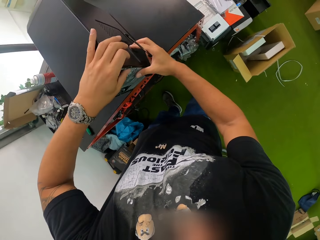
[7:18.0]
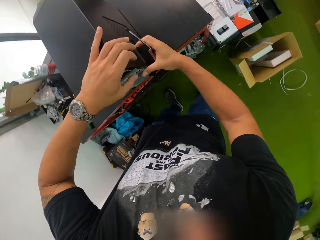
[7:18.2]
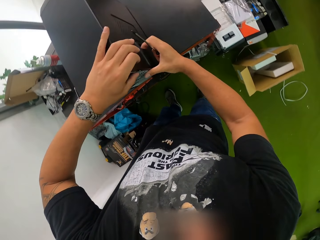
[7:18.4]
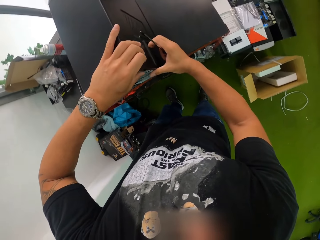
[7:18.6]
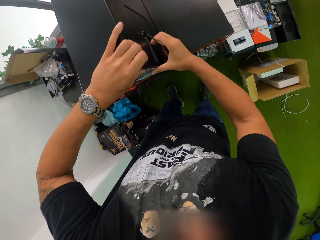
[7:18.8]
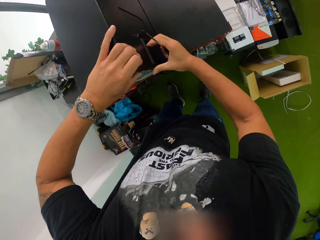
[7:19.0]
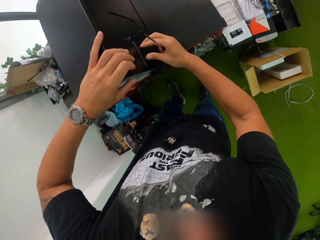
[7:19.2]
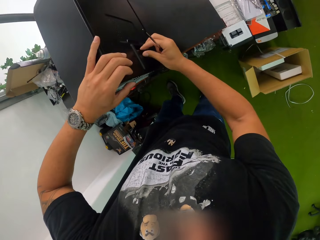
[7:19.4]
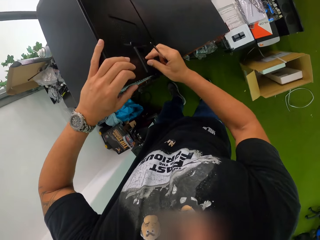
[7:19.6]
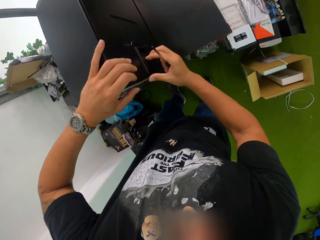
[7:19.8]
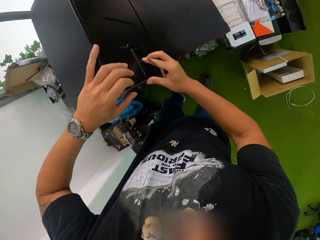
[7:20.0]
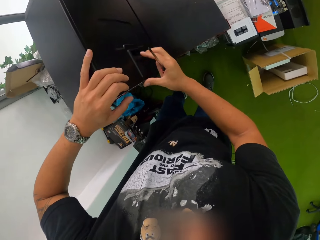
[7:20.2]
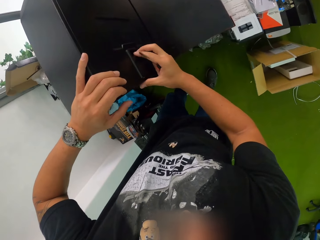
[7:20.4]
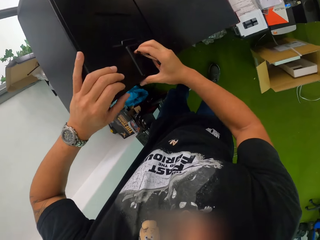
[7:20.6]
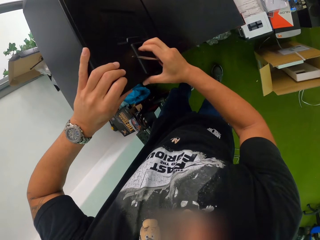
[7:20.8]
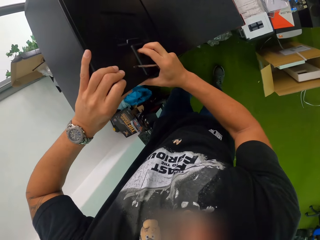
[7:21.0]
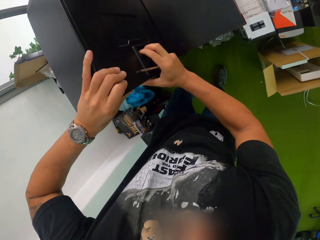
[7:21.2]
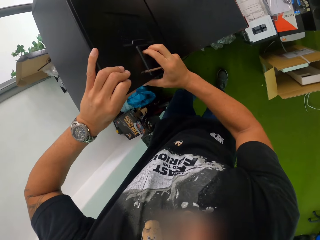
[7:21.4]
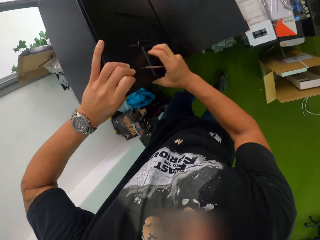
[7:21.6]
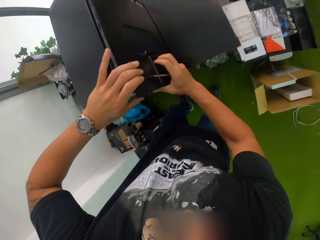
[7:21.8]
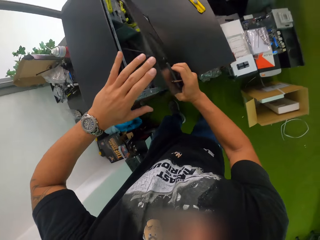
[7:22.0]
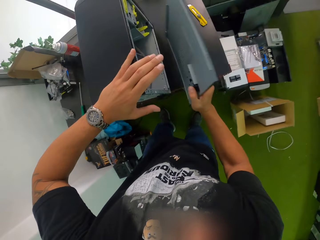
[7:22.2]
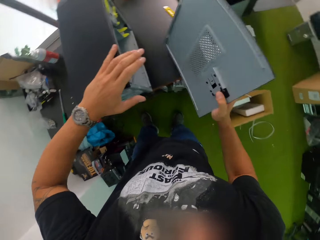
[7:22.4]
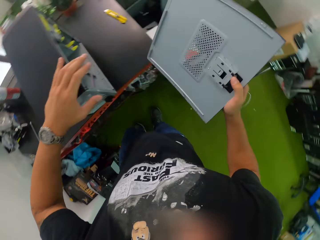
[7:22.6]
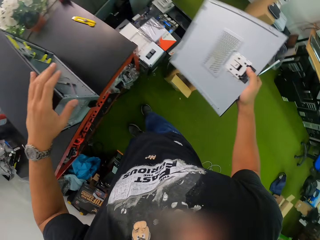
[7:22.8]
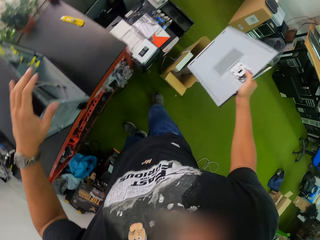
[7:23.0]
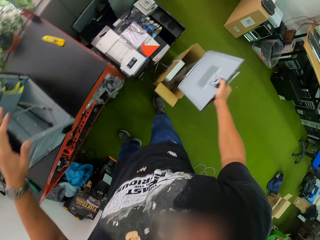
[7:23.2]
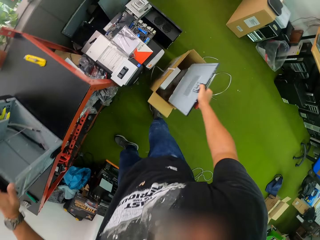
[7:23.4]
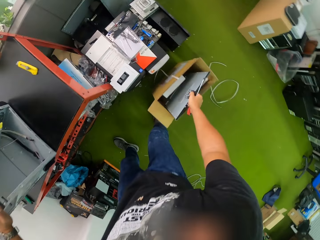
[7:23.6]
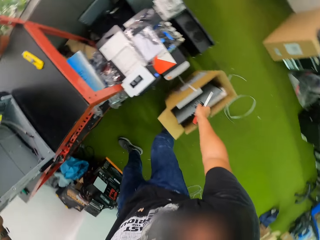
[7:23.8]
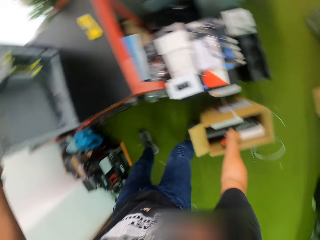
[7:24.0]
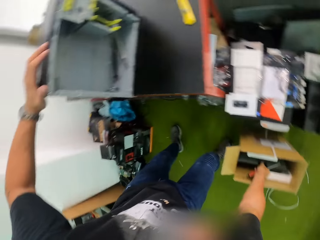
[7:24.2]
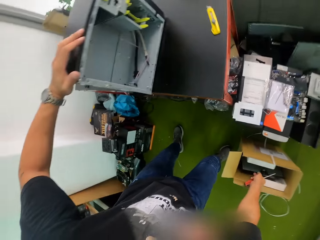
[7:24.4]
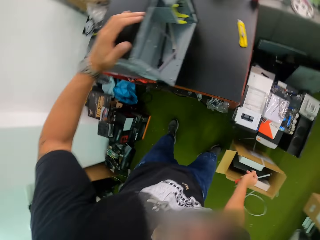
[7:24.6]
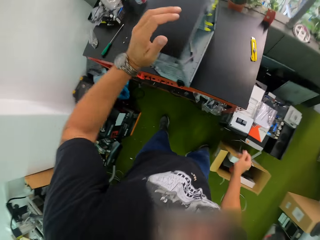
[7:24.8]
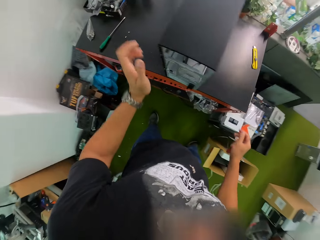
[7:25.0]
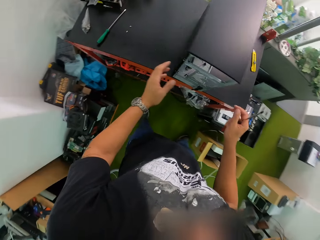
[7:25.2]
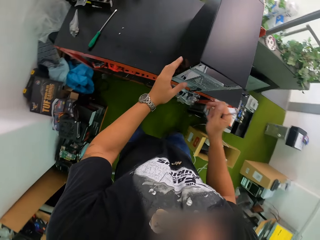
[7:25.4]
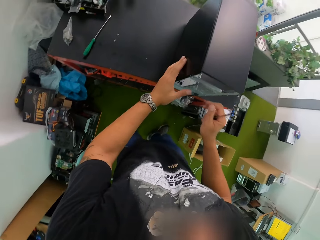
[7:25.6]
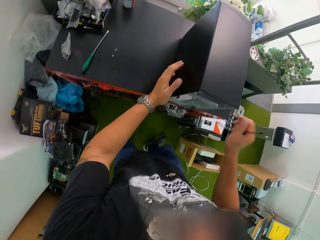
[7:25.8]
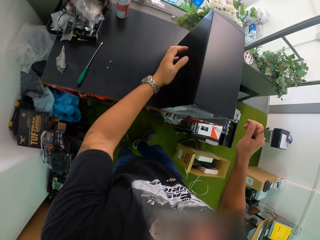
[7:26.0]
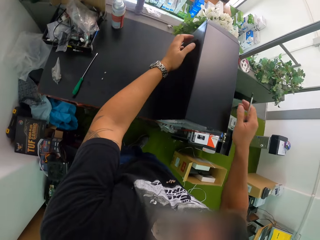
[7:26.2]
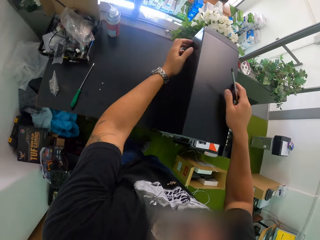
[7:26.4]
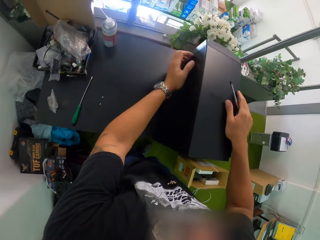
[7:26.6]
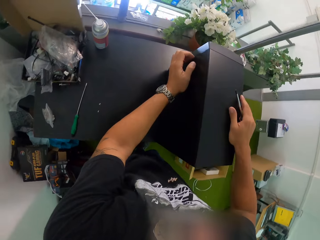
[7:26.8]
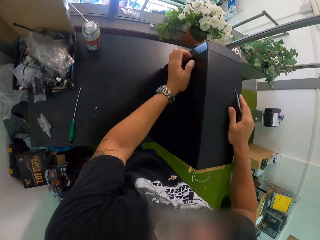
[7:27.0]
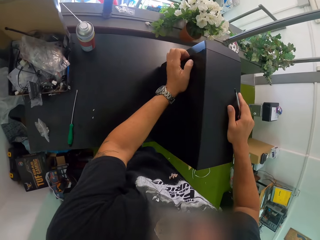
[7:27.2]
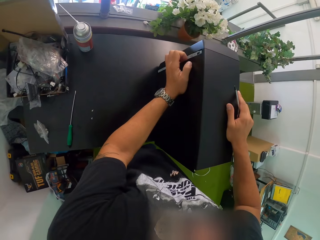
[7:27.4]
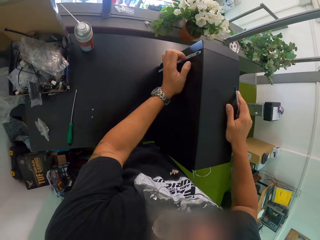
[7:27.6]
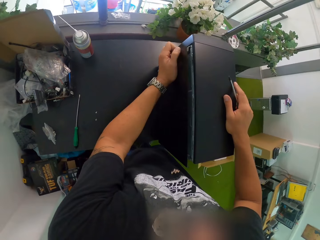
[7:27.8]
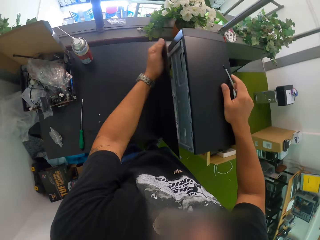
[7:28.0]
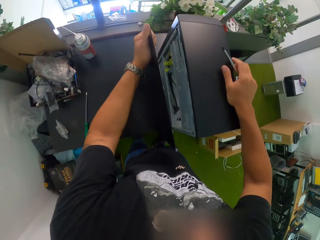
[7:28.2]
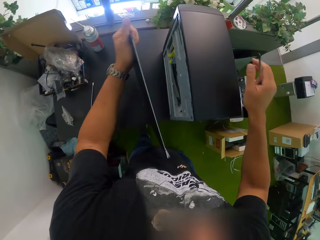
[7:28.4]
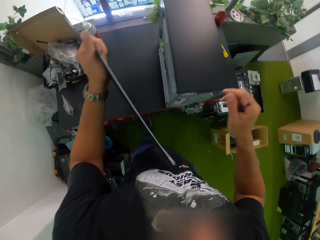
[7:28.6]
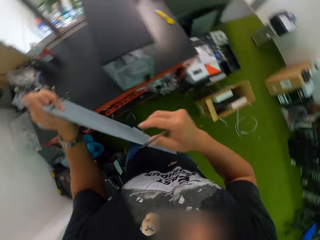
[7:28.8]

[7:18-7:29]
The camera wearer removes a side of the computer case with both hands. He opens the CPU. He drops the side of the computer case into the cardboard box with his right hand. He removes another side of the computer case with his left hand.

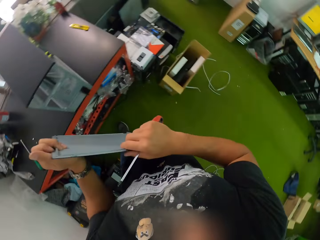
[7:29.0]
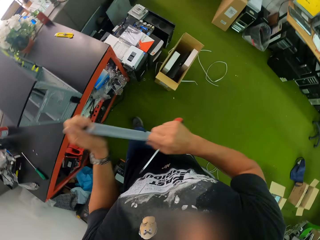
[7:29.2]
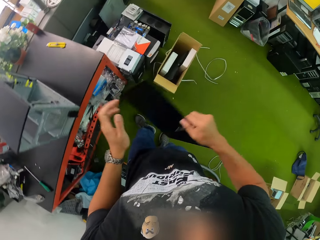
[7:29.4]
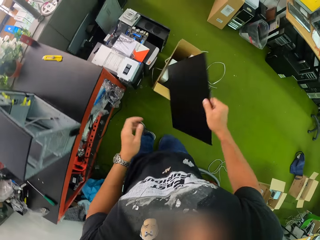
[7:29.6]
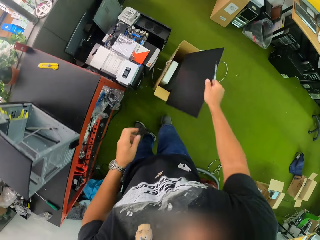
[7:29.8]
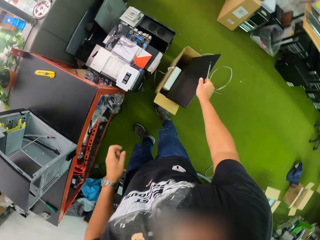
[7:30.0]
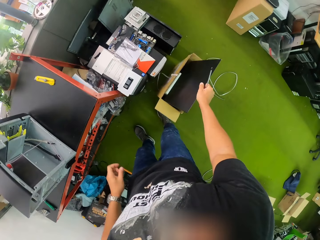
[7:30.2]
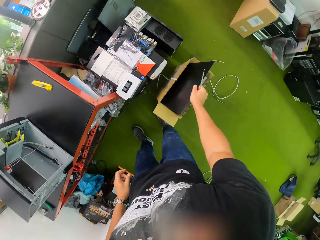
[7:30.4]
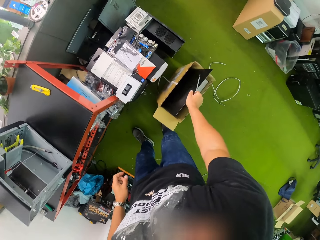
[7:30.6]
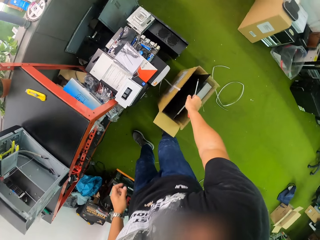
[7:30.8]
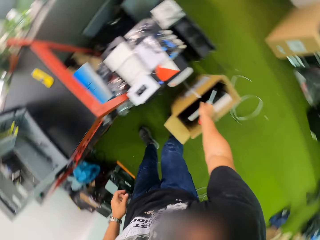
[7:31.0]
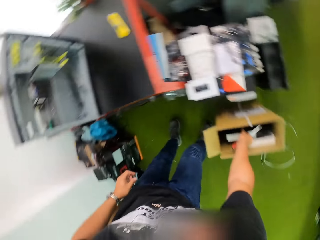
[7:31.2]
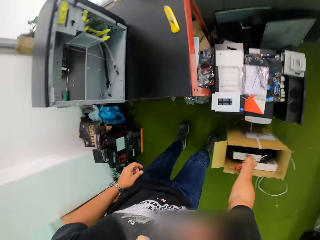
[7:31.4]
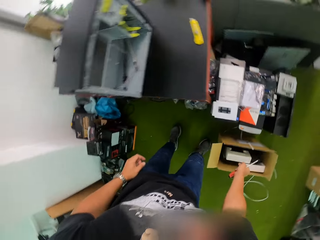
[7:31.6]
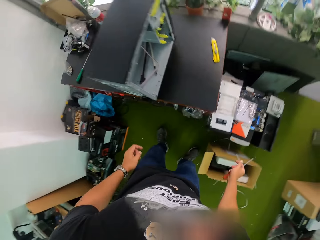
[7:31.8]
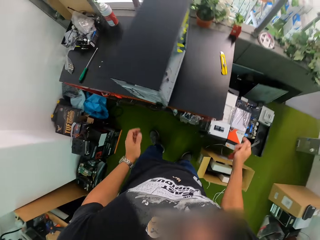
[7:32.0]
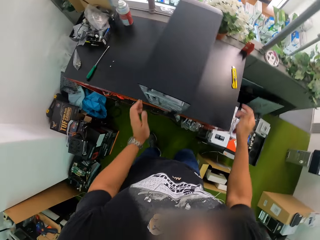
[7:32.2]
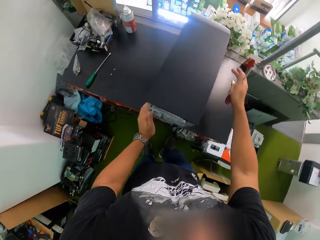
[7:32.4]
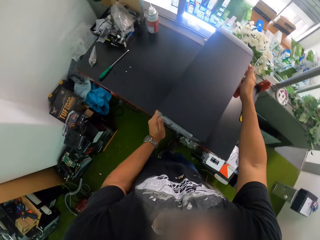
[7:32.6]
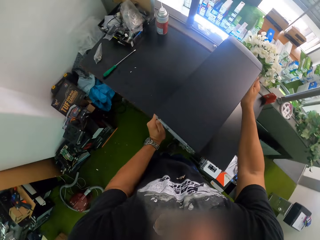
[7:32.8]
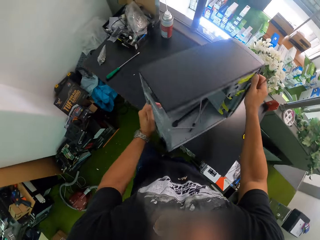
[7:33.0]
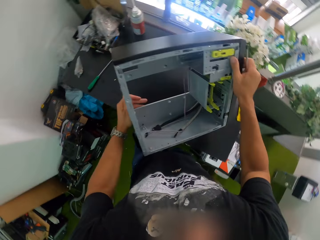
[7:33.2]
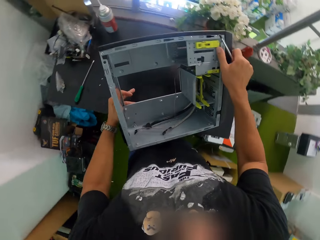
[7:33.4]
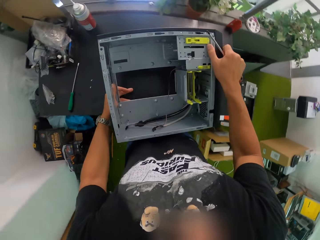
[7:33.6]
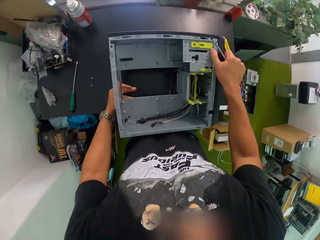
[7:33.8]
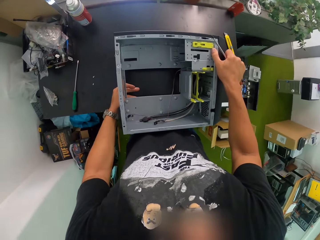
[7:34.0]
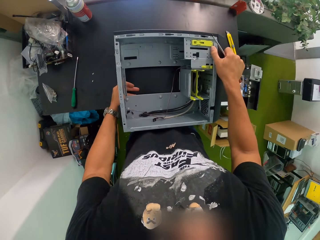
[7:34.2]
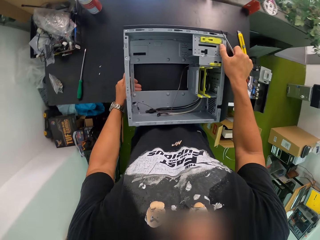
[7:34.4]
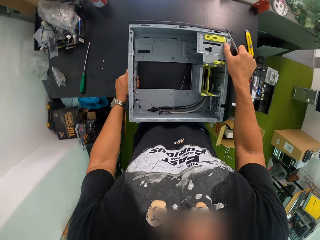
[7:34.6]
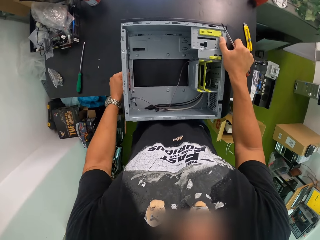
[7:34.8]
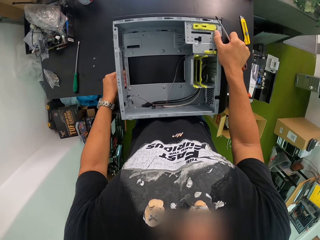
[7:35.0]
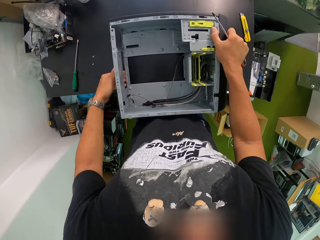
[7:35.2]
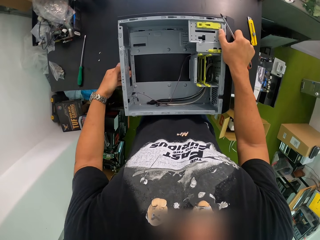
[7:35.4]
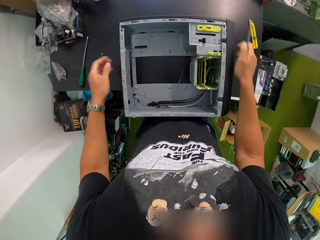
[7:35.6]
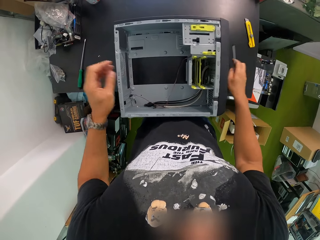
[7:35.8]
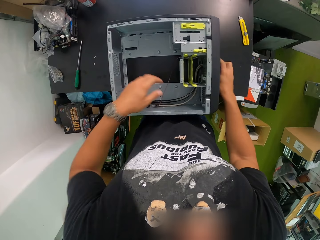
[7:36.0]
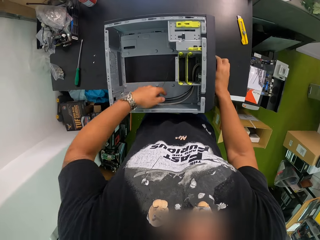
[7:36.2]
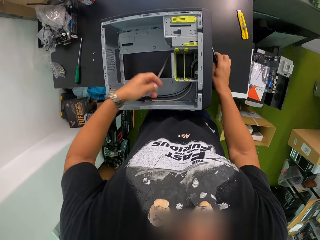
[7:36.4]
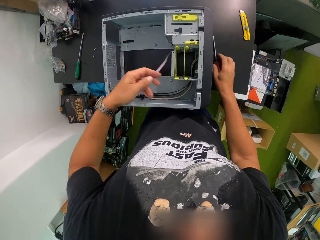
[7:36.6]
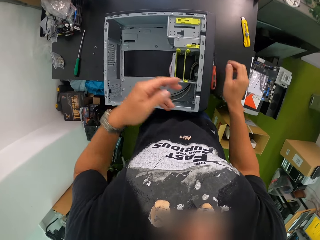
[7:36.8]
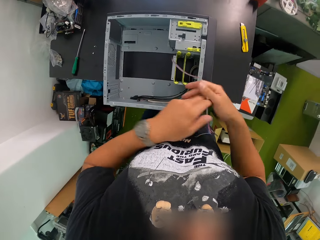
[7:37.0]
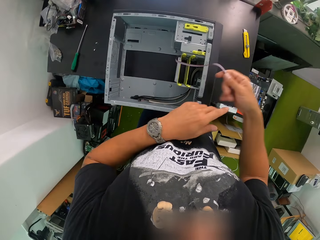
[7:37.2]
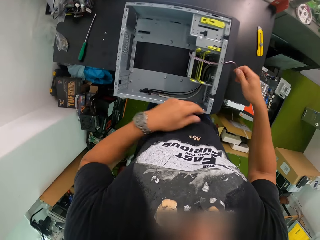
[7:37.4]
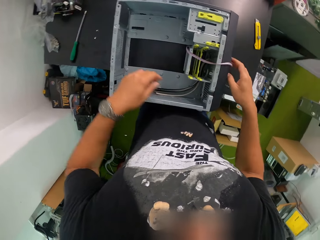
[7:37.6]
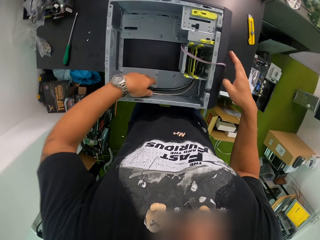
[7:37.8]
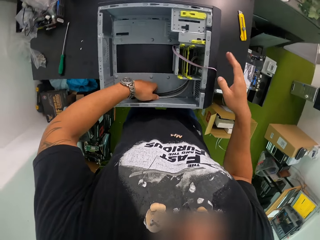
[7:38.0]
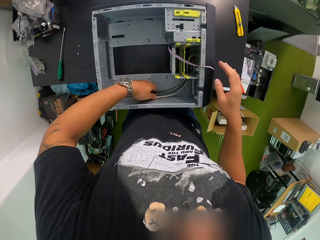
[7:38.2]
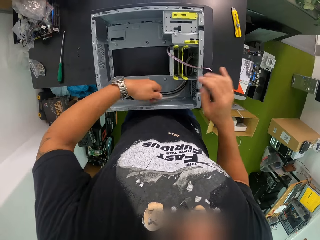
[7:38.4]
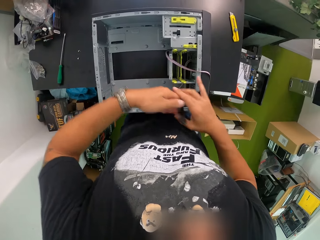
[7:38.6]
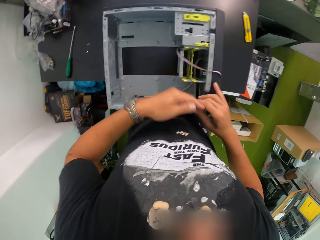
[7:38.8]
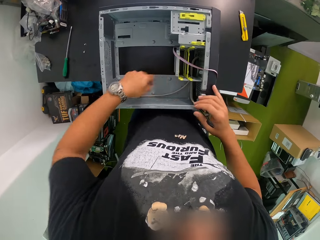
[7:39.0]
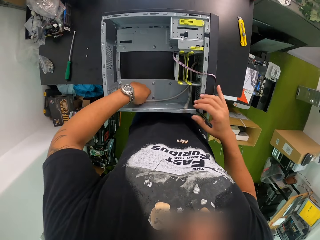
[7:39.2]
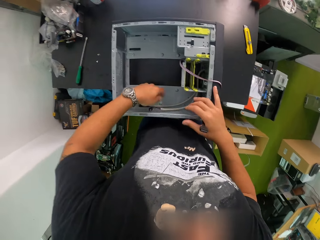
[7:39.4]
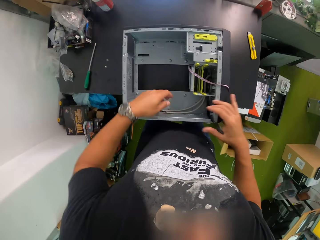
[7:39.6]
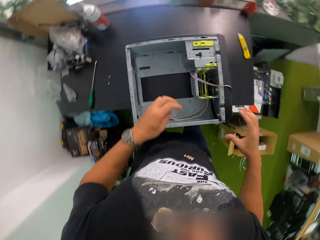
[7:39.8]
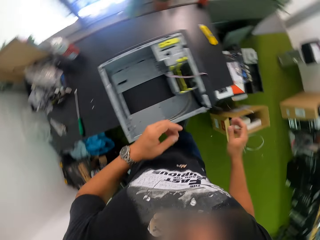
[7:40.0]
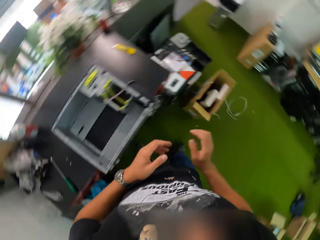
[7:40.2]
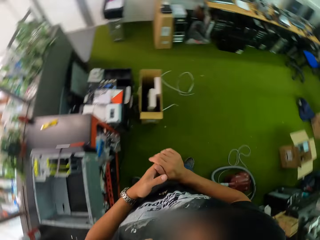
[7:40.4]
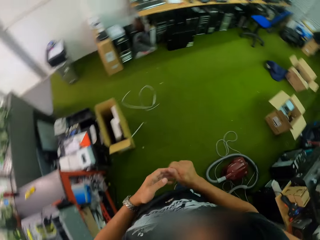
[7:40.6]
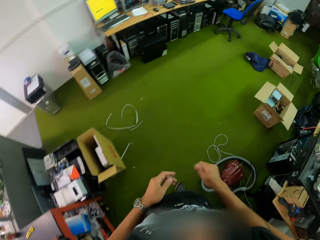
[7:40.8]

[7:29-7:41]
The camera wearer drops the side of the computer case into the cardboard box with his right hand. He puts the CPU on the carton. He touches the CPU. He lays the computer case on the workbench with both hands. He adjusts power cables with both hands.
